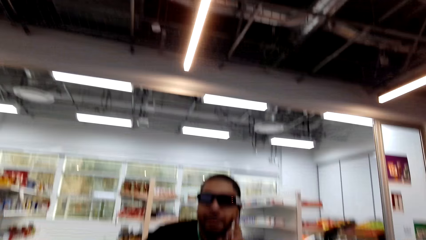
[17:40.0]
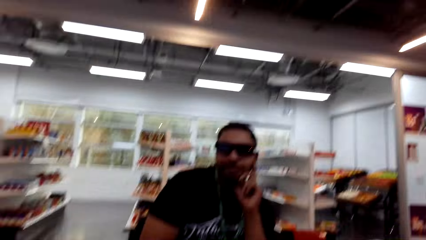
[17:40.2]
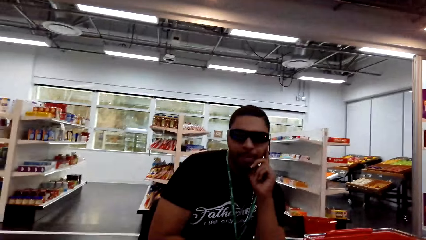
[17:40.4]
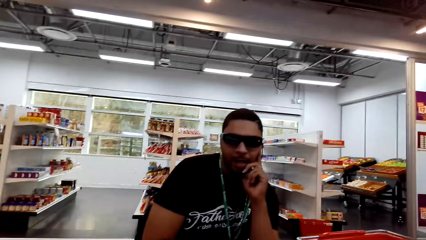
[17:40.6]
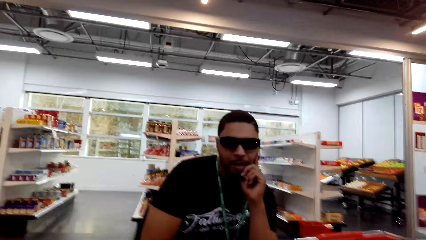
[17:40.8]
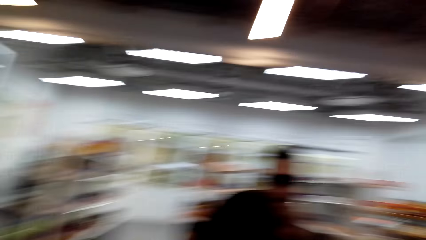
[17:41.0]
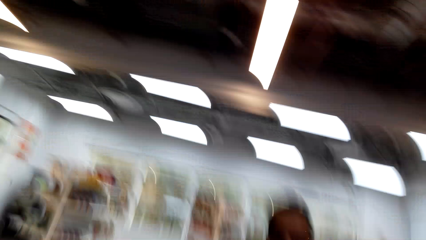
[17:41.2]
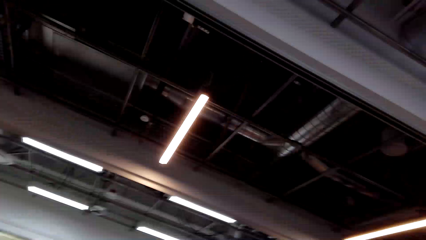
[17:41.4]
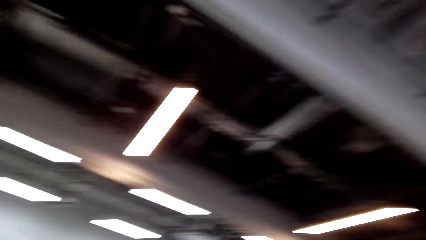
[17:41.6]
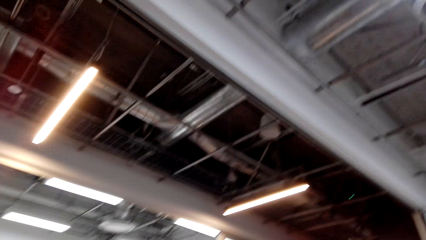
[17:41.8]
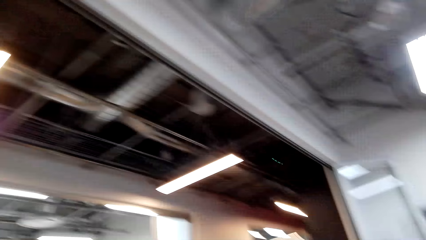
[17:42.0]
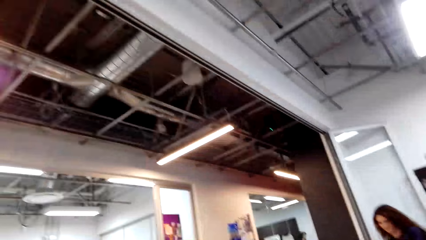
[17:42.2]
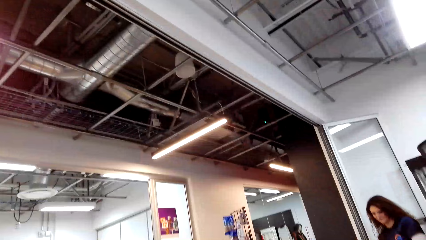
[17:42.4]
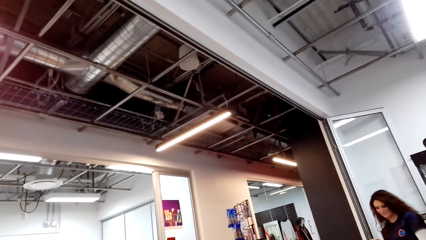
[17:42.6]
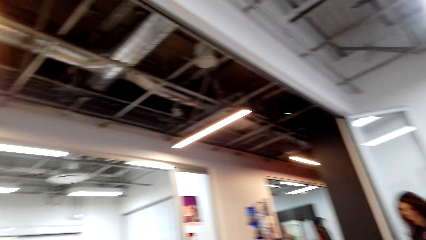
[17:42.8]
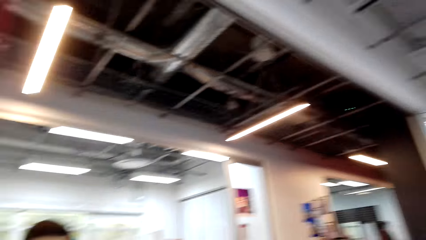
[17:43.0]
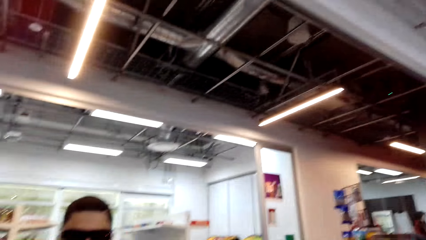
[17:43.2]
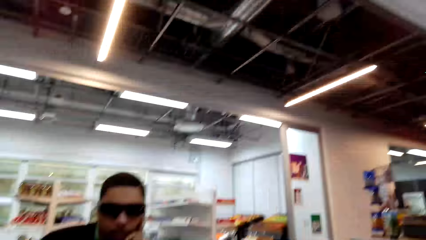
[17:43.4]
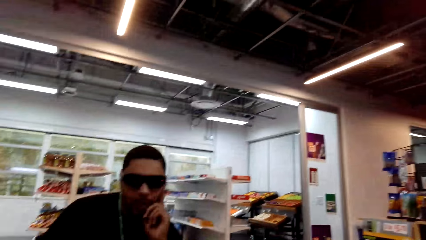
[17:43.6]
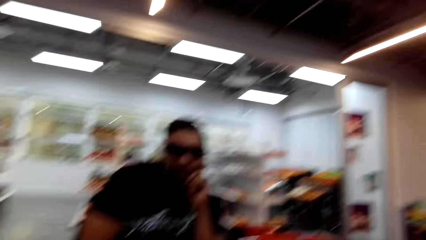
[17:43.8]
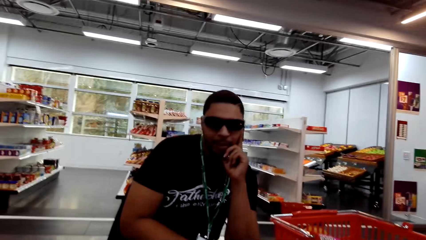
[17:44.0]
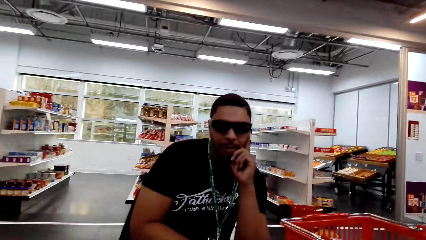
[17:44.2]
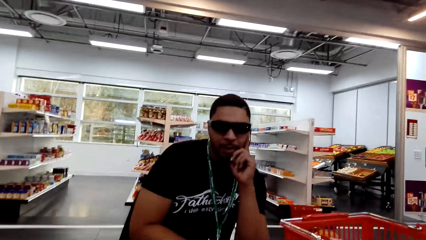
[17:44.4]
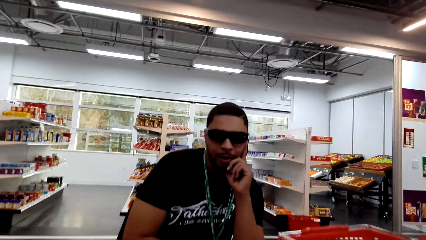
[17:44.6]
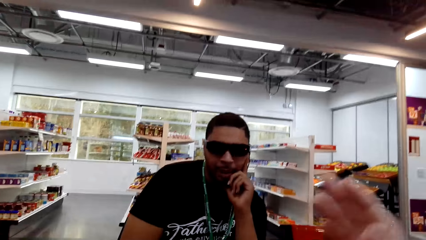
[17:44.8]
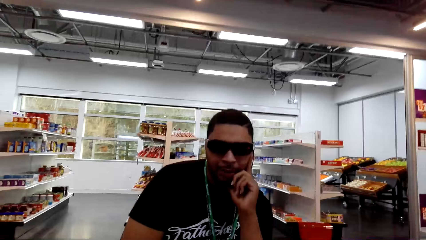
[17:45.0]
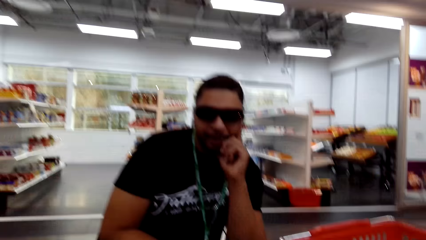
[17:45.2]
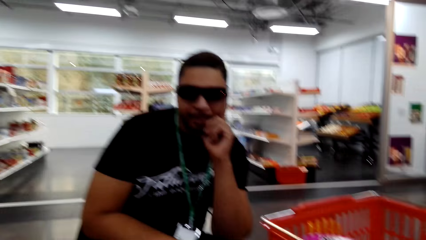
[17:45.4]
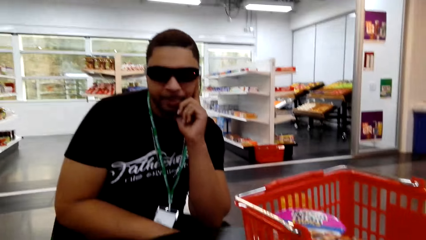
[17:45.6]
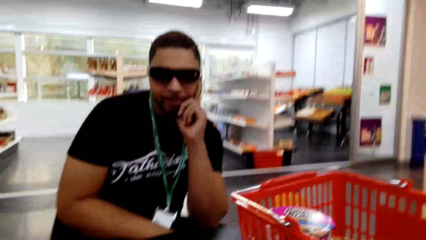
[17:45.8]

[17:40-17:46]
The camera wearer dialogues to a person.

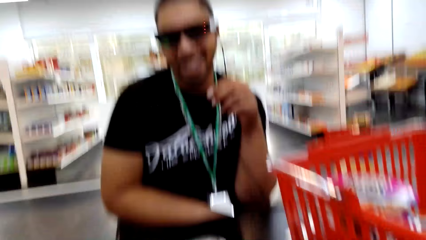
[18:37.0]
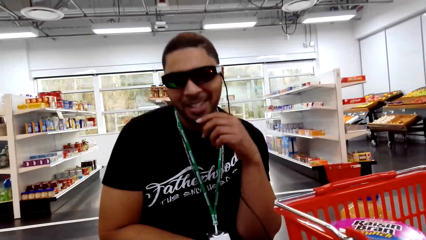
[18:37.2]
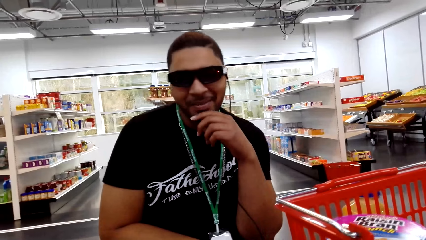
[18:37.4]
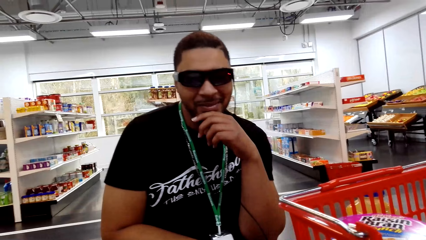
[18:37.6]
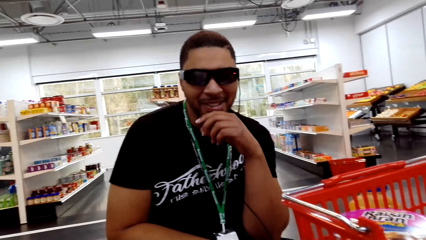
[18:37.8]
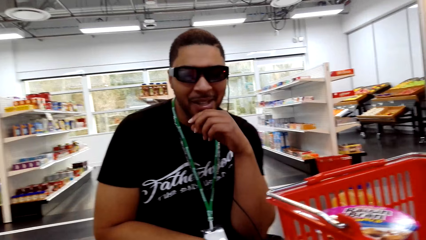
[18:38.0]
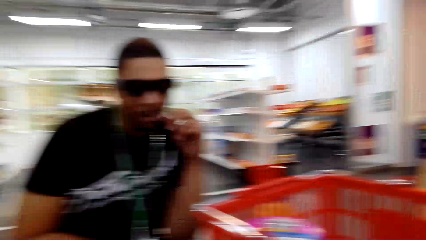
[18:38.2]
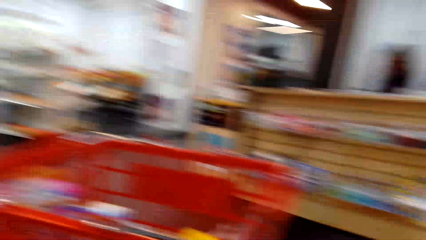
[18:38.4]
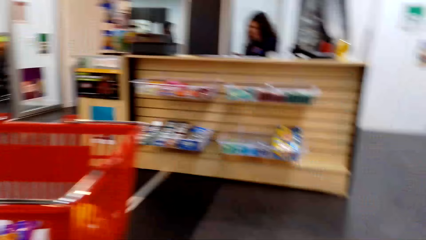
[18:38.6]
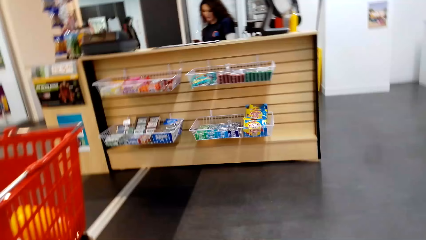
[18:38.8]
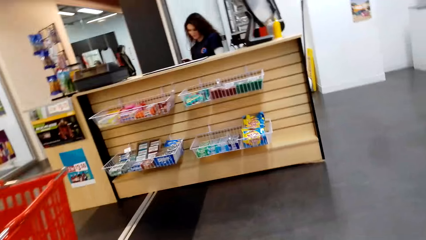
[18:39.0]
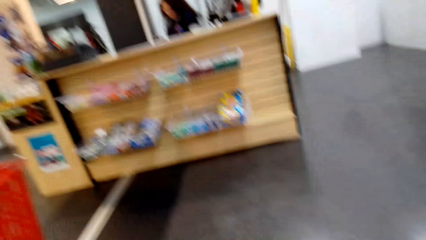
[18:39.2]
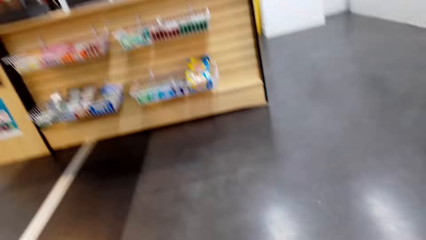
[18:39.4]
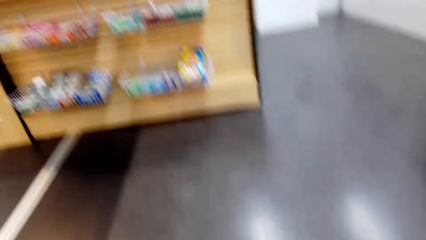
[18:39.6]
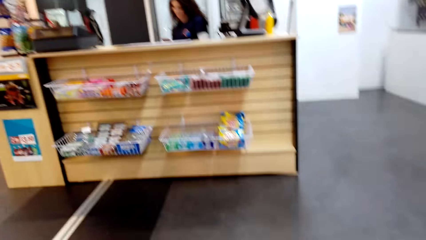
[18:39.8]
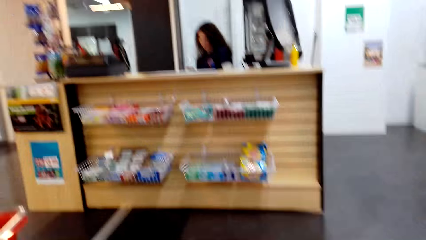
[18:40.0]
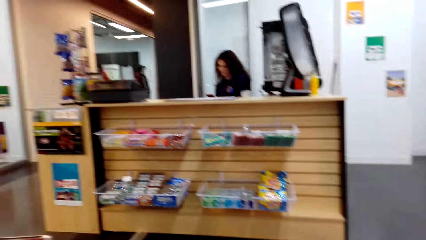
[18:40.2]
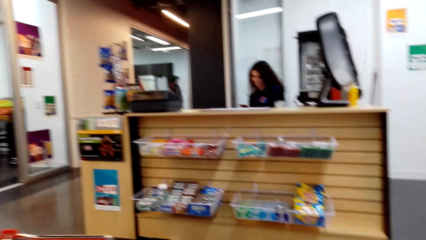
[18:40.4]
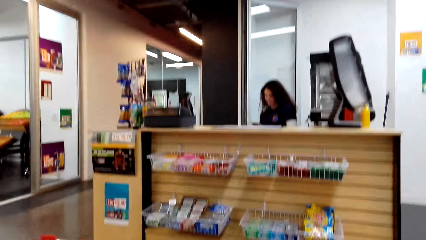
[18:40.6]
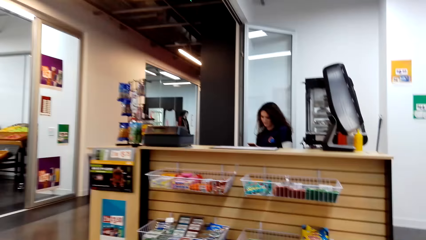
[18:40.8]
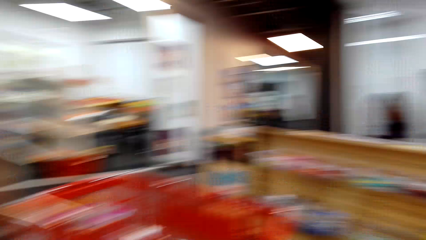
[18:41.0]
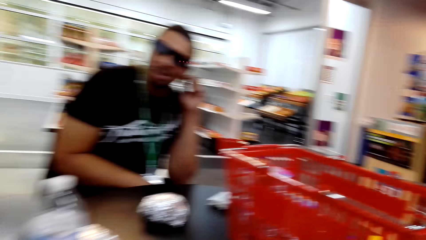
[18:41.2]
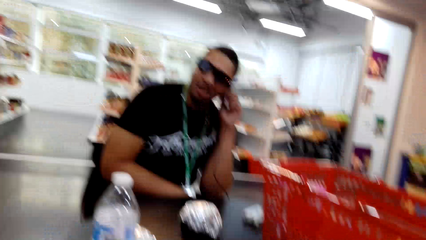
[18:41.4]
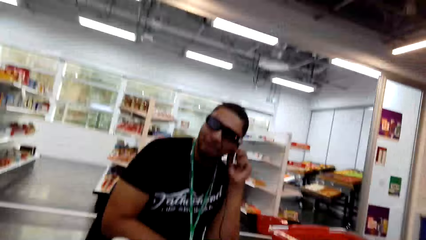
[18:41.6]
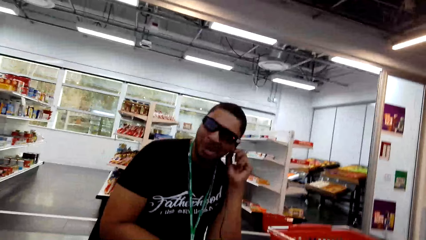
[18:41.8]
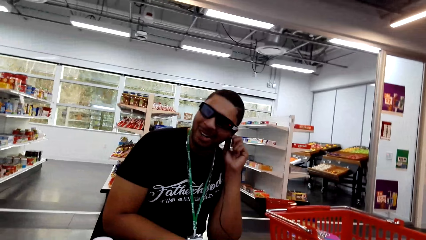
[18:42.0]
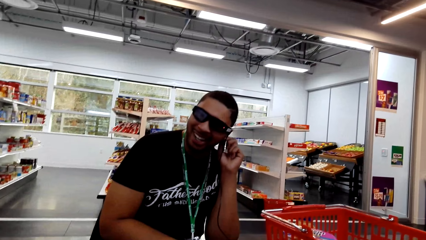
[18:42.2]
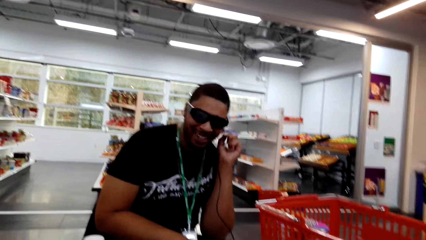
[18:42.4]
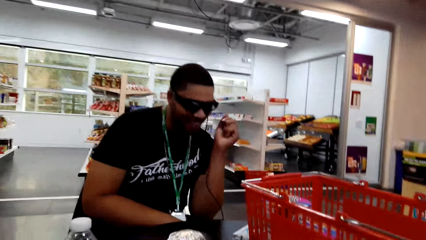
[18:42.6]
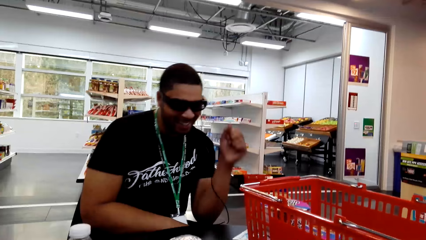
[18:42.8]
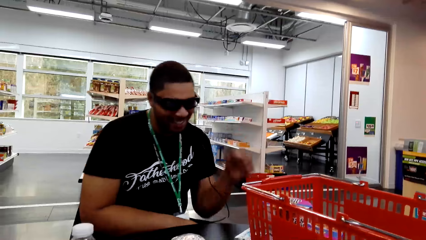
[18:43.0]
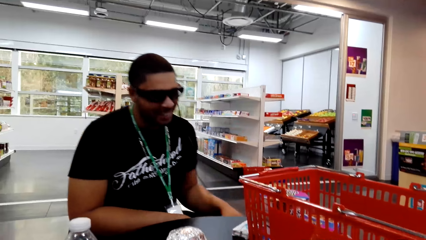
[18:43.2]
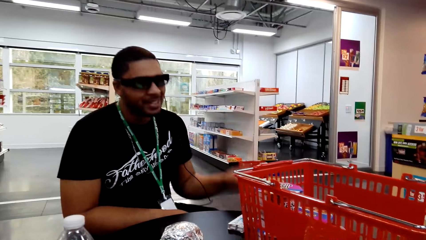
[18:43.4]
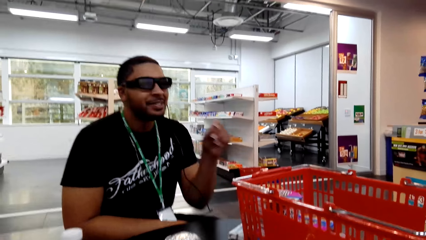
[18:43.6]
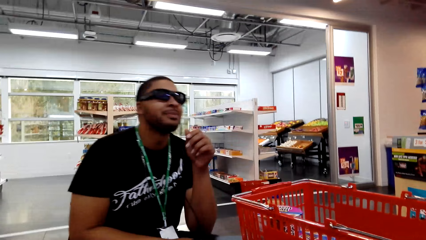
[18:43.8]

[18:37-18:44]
A cashier holds a cellphone. The camera wearer gazes at the cashier. They dialogue with a man. They dialogue with the man again.

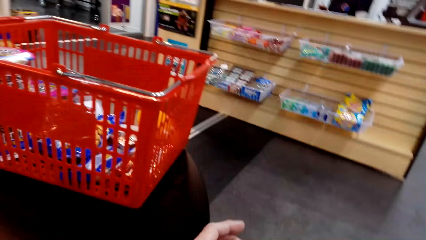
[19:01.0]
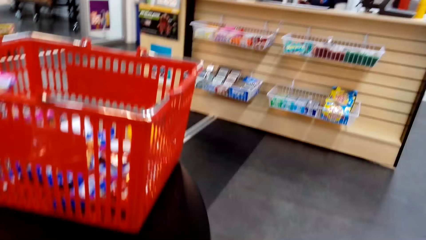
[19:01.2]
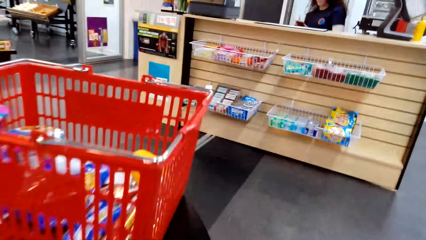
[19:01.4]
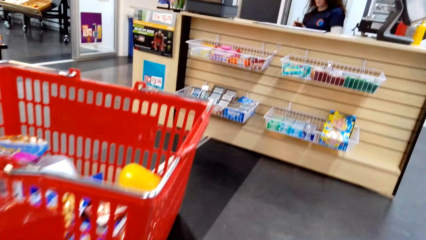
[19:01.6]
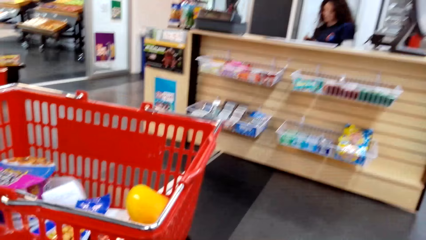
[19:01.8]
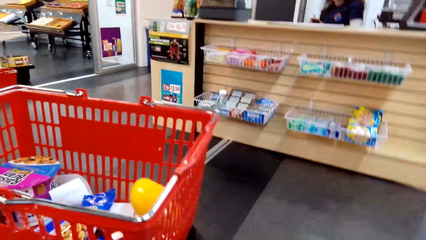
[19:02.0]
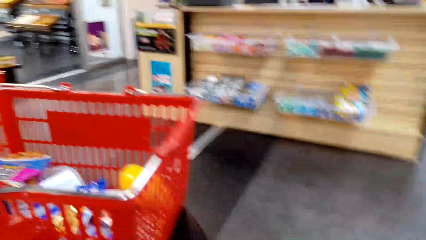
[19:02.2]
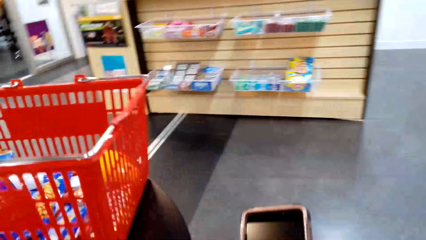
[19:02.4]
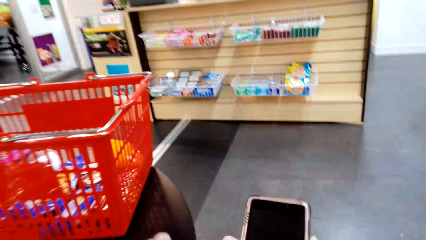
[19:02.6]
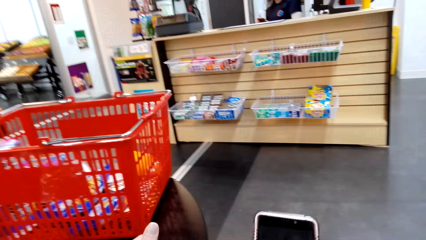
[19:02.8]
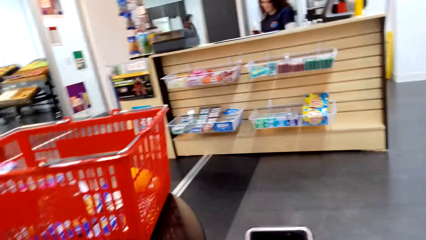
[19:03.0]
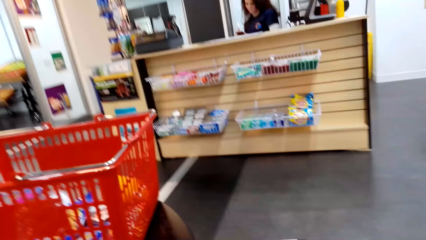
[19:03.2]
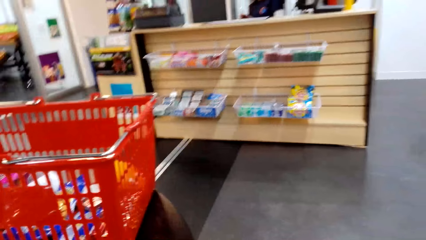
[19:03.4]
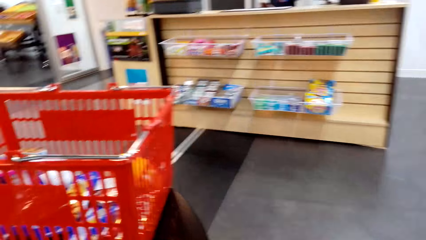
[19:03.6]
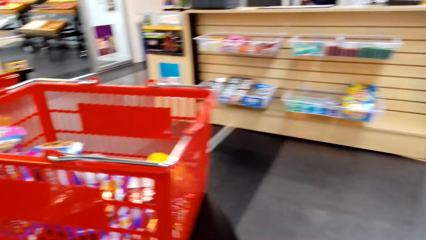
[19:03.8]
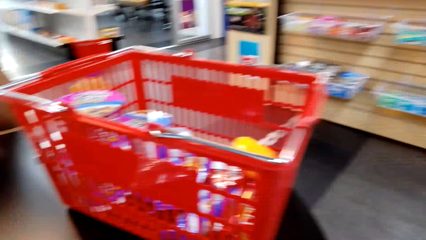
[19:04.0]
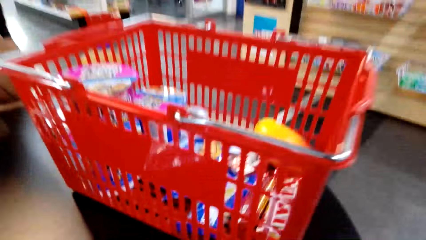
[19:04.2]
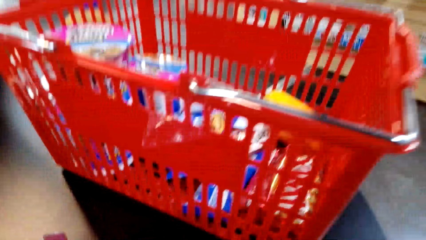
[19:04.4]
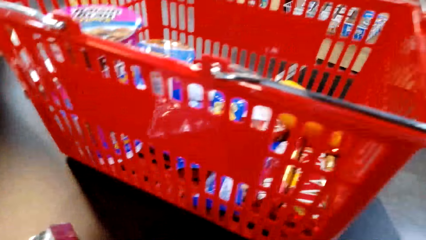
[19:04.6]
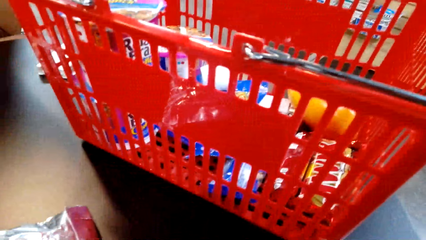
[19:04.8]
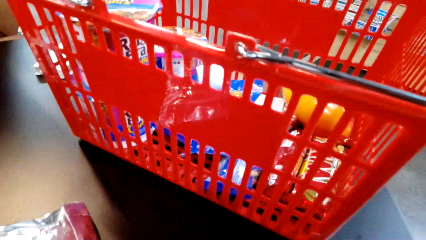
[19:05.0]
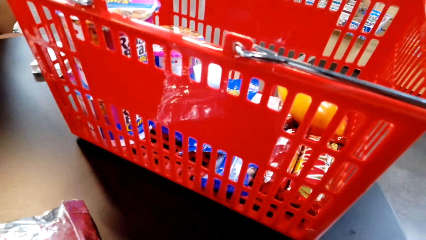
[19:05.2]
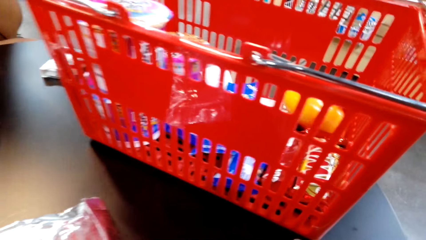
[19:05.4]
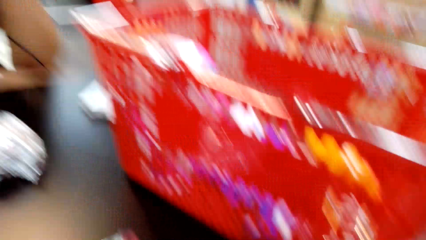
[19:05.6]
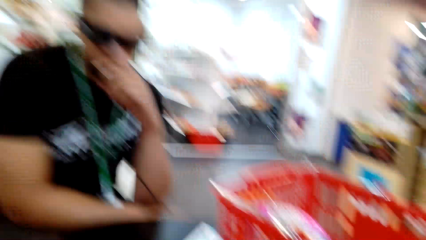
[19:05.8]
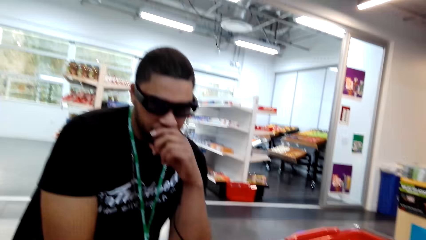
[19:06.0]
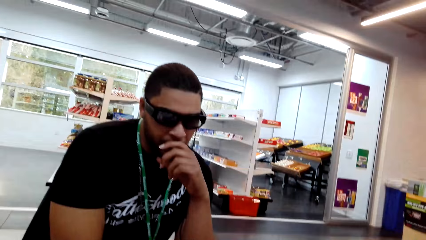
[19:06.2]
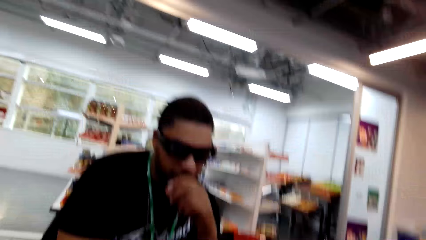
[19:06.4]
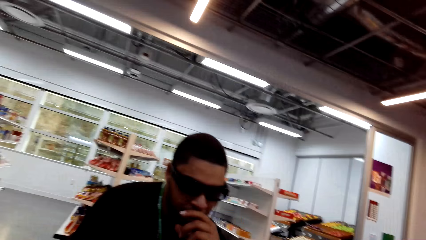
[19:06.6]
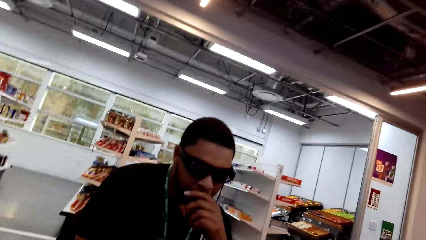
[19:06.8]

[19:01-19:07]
The camera wearer dialogues with a man. They look aside. They hold a cellphone. They dialogue with the man. They dialogue with the man again.
